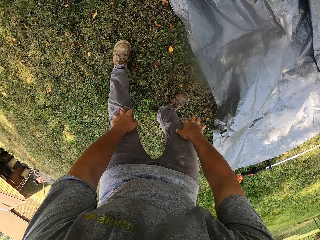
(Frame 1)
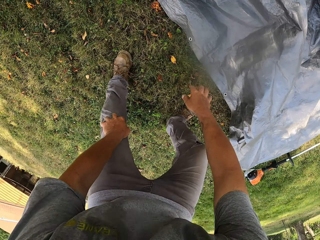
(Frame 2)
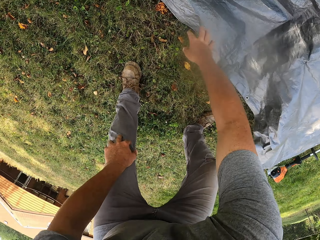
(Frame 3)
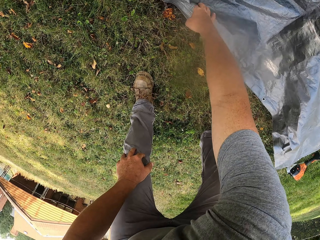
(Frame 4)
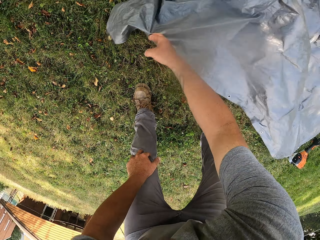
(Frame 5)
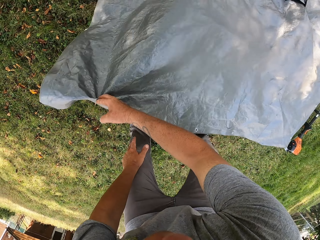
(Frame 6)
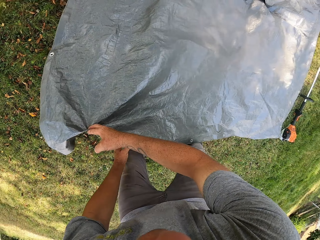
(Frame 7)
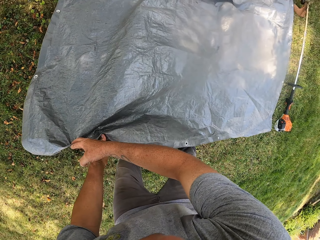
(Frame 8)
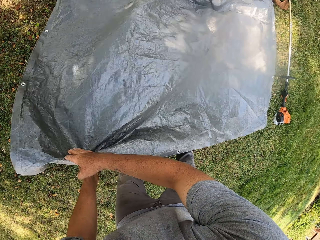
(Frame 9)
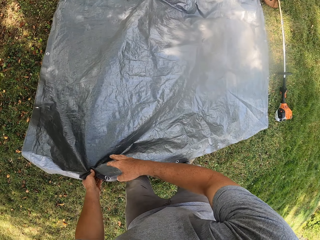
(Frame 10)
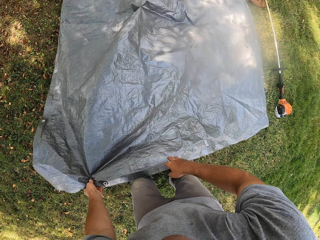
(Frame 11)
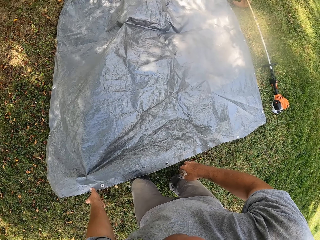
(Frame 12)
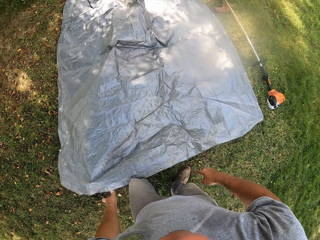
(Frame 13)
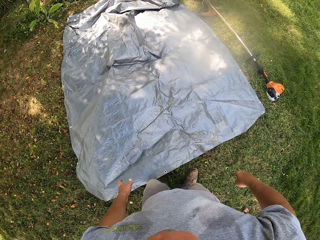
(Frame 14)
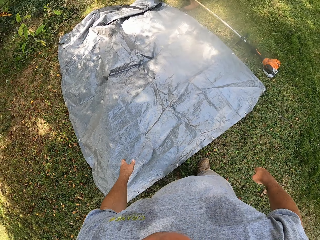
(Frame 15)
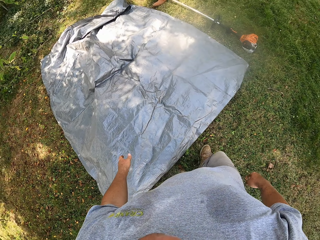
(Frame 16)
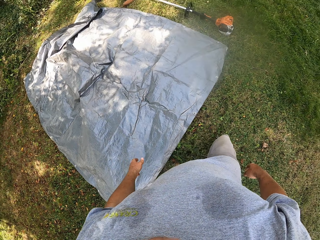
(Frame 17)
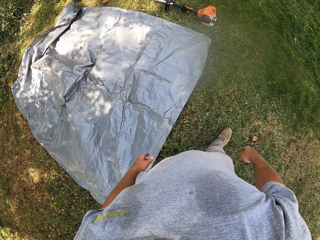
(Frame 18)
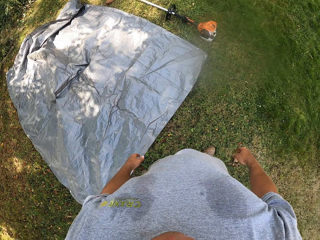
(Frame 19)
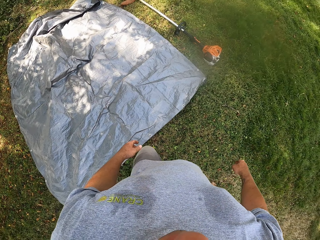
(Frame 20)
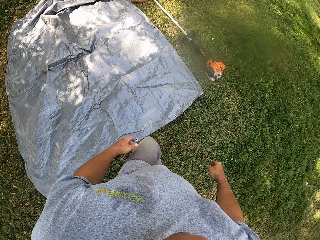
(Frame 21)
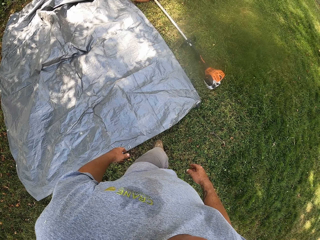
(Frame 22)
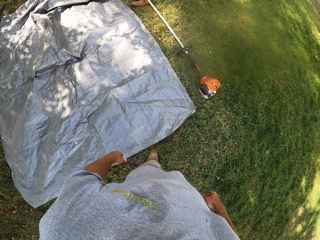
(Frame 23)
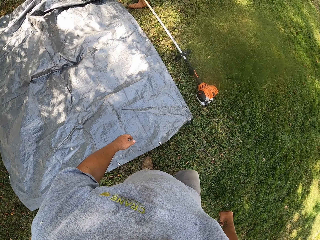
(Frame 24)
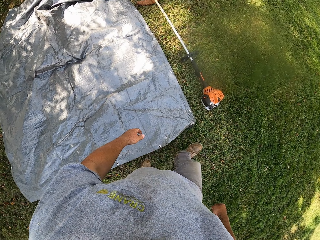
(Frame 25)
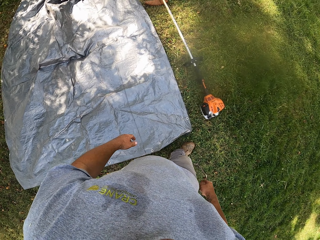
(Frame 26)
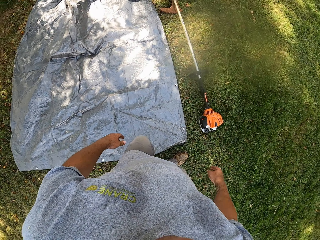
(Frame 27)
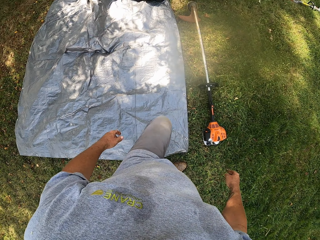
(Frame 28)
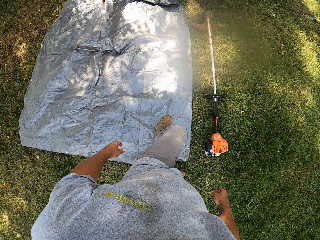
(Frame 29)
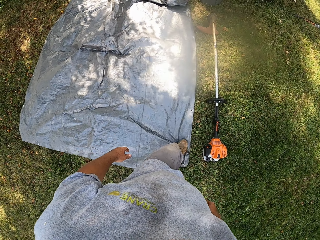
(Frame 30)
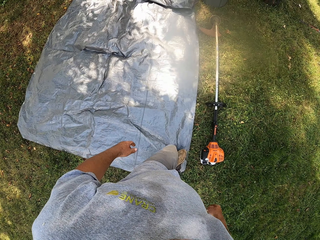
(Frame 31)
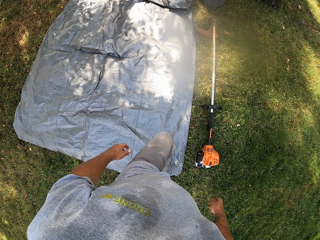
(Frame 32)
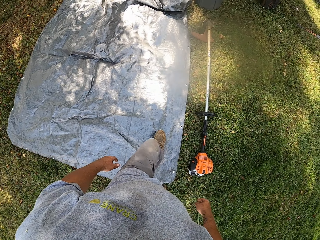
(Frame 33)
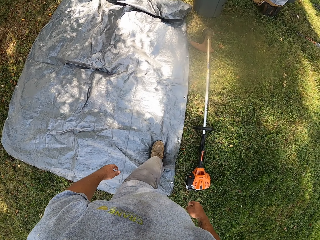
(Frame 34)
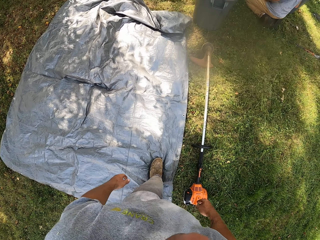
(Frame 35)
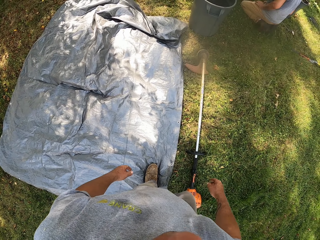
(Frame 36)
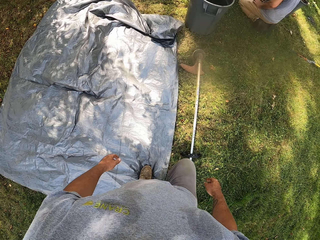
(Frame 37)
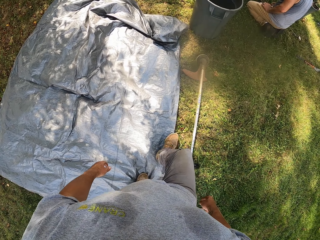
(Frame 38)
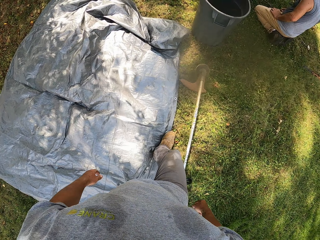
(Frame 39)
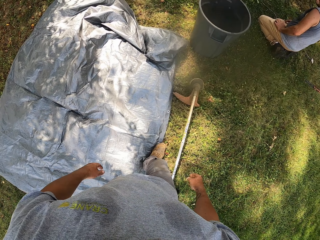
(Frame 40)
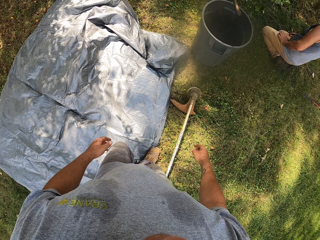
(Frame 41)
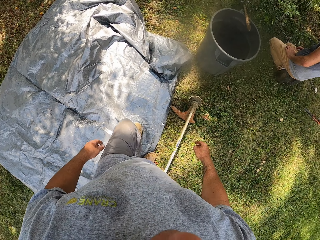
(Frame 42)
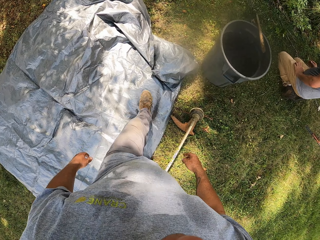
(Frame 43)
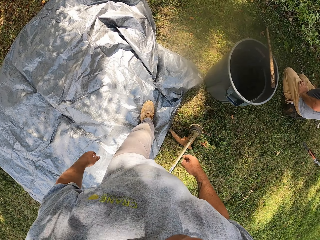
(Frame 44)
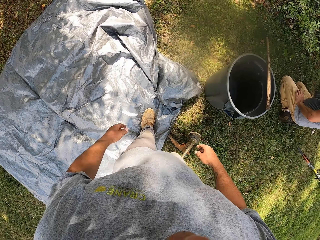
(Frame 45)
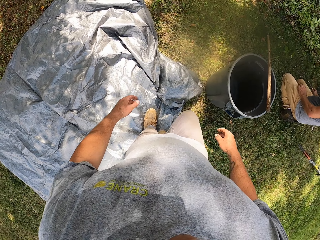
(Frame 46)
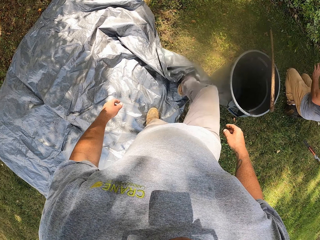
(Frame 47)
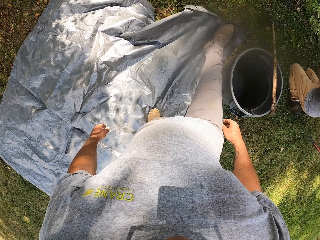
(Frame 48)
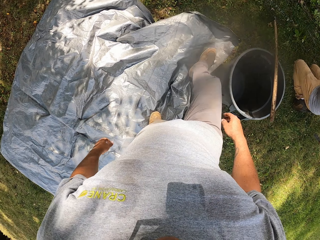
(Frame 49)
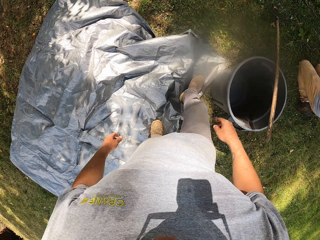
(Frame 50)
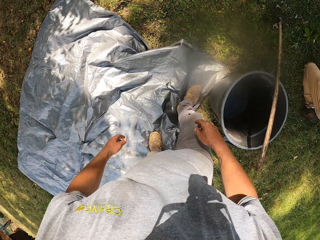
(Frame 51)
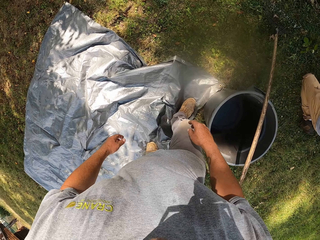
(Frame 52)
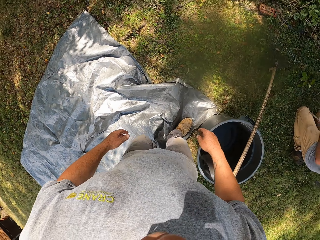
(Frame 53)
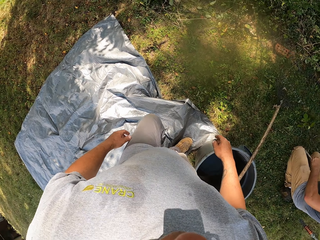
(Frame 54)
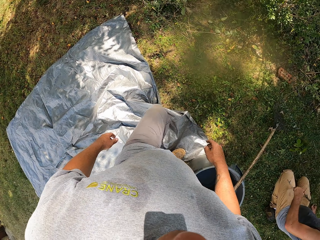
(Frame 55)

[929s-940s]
The camera wearer bends downwards. They stretch the sack on the ground. They stand up. They walk on the grass. They move the sack with a leg. They walk on the sack. A man kneels on the grass. The camera wearer stretches the sack on the ground with a leg. The man moves his hands.

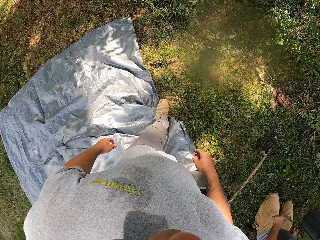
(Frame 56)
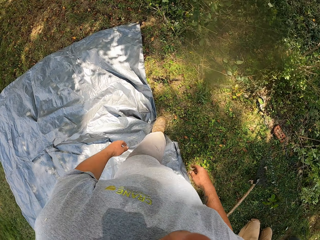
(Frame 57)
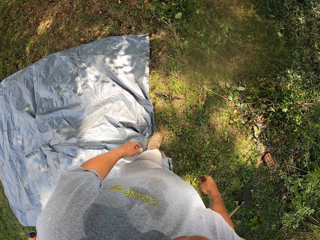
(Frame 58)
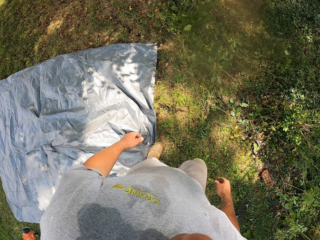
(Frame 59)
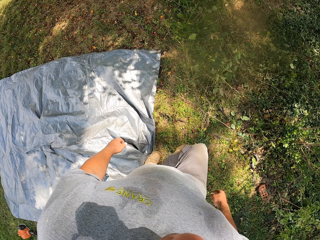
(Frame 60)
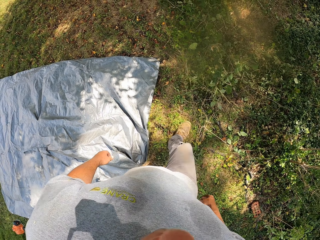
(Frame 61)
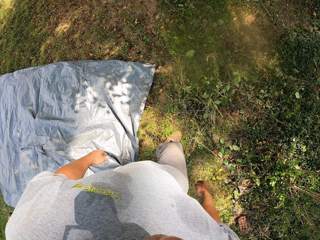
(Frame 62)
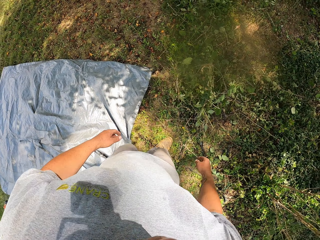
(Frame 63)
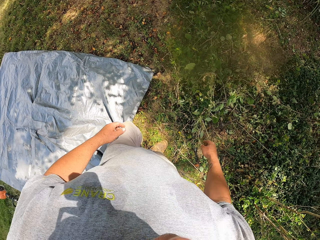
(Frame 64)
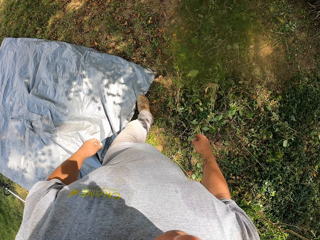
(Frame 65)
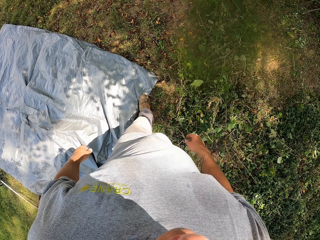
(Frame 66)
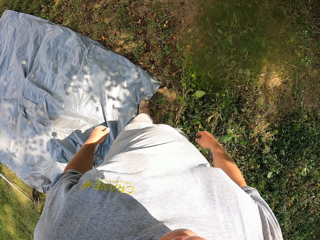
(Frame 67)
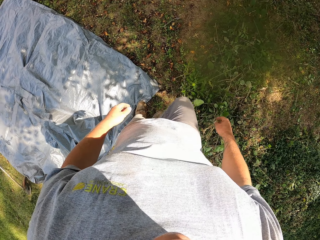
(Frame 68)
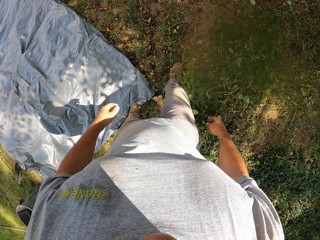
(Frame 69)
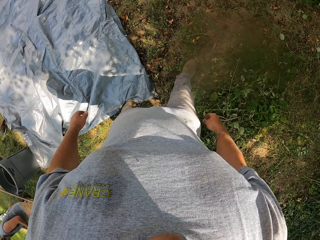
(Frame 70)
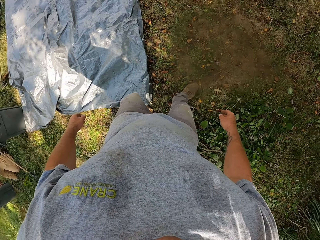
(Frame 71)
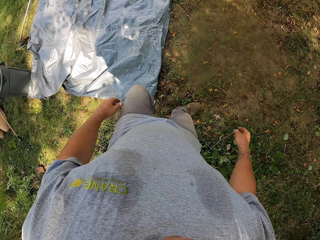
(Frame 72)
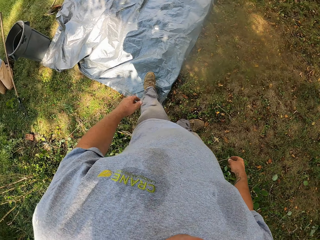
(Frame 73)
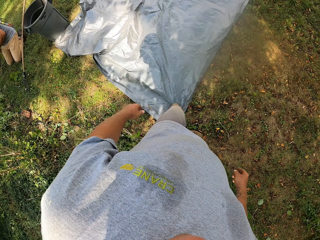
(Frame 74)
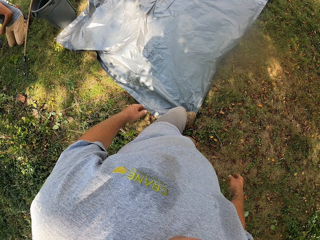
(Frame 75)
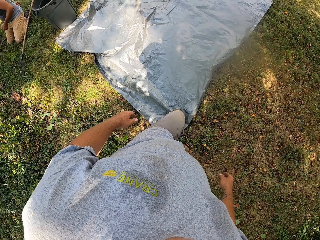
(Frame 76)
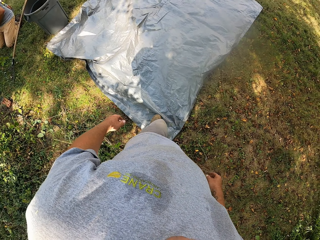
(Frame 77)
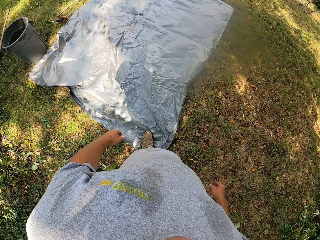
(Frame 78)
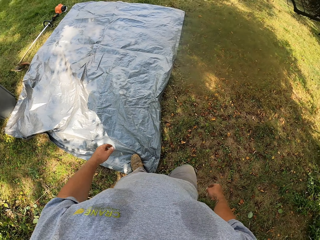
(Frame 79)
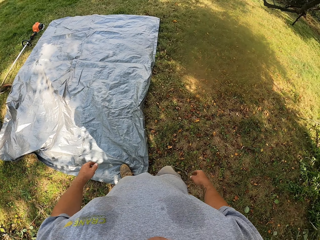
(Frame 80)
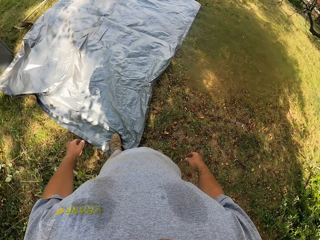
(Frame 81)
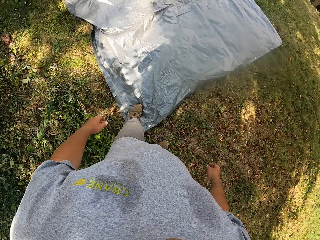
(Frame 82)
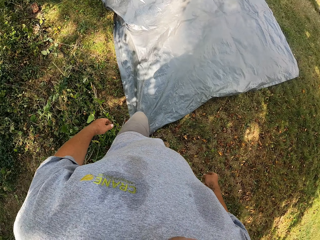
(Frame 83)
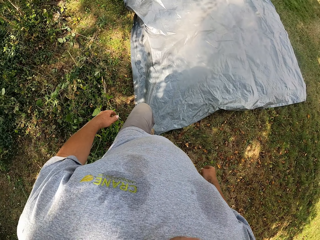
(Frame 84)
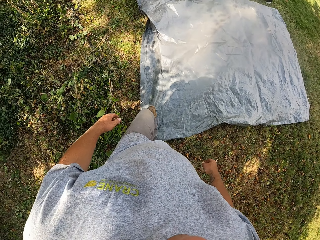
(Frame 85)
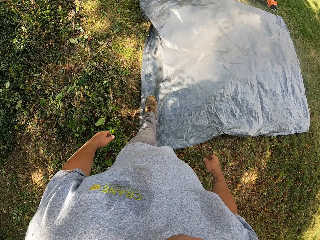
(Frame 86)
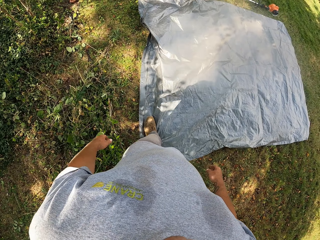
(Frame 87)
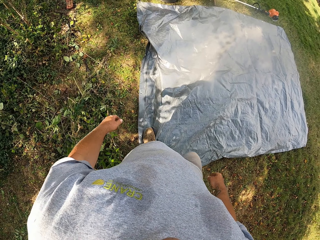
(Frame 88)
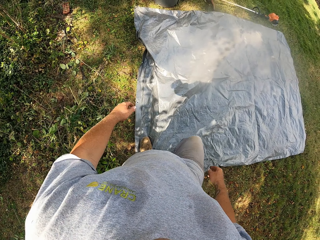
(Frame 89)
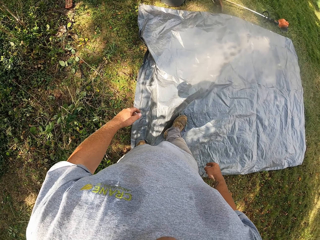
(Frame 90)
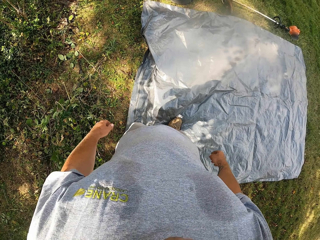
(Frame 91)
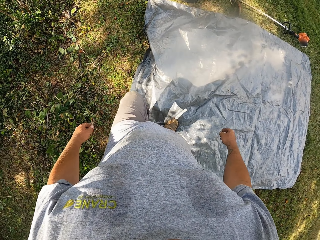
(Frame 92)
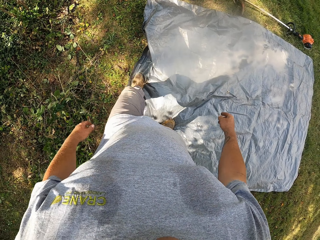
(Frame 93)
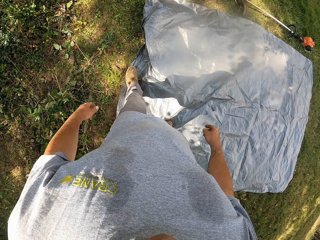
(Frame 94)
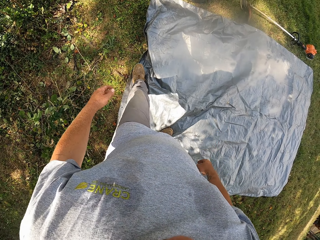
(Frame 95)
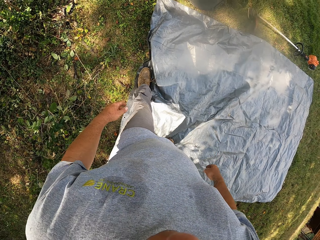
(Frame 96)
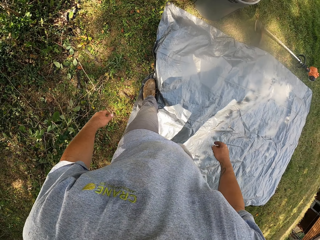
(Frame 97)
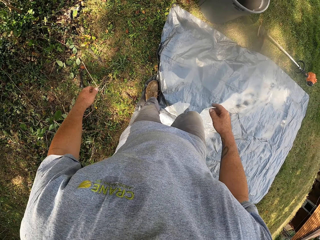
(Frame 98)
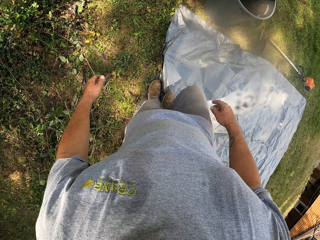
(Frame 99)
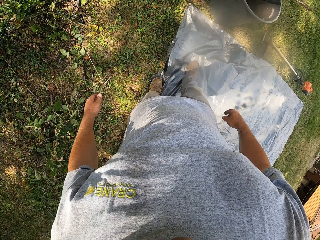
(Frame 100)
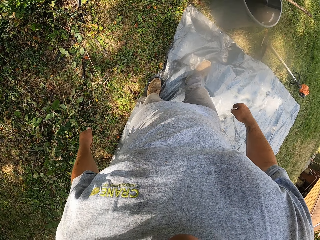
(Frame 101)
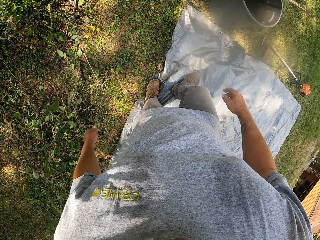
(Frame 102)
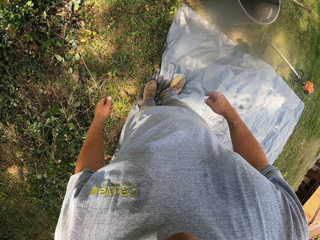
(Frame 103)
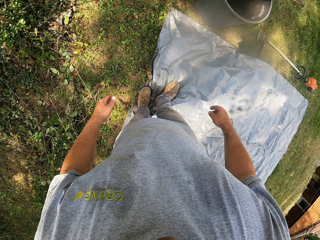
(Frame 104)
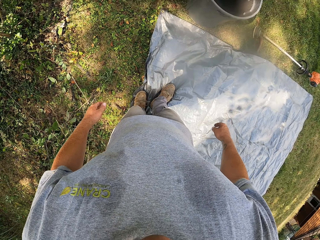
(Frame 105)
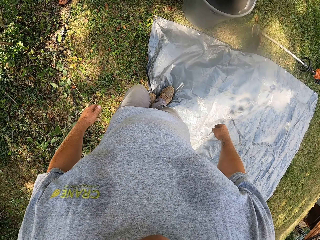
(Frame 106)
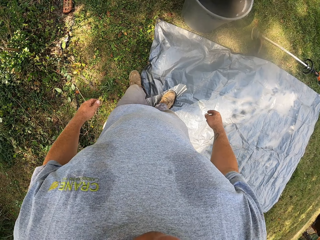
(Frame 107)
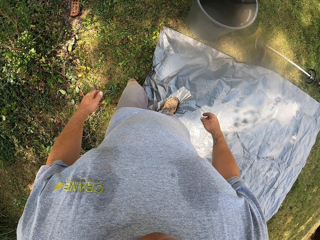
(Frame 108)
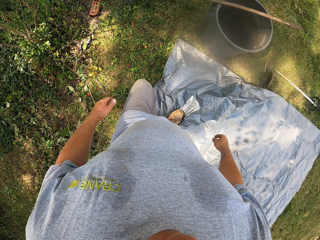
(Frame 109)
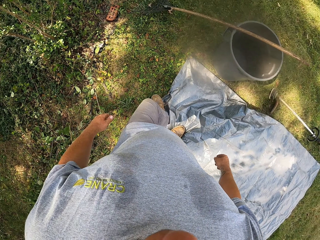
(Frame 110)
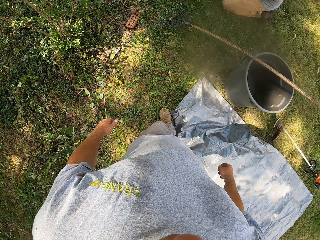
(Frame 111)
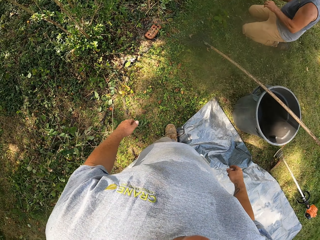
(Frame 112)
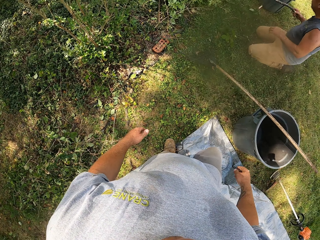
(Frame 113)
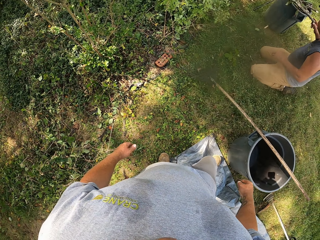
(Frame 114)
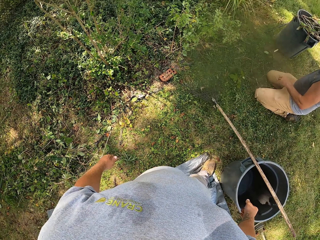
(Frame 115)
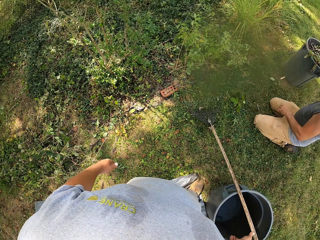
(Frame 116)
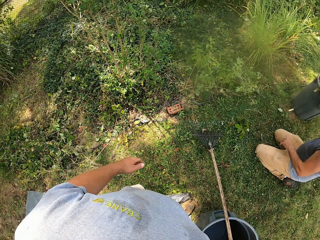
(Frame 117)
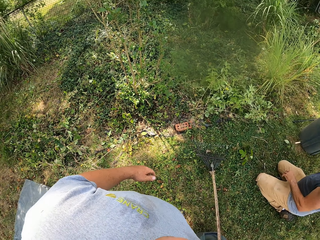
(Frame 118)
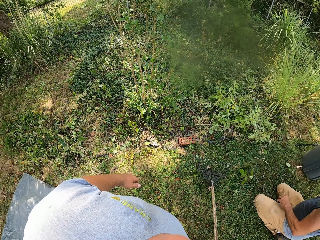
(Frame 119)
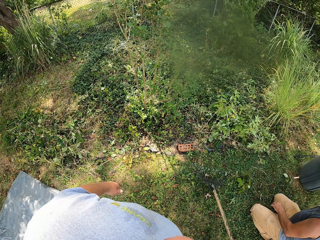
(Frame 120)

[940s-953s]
The camera wearer walks on the grass. A man kneels on the grass. The camera wearer stretches the sack on the ground with a leg. They walk around. They stretch the sack on the ground with legs. The man moves his hand.
